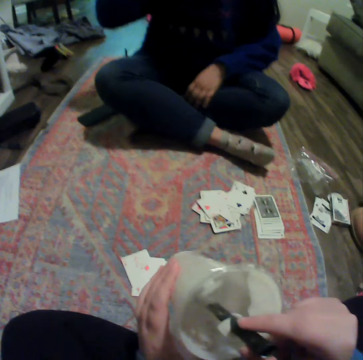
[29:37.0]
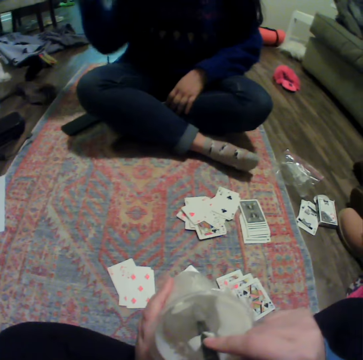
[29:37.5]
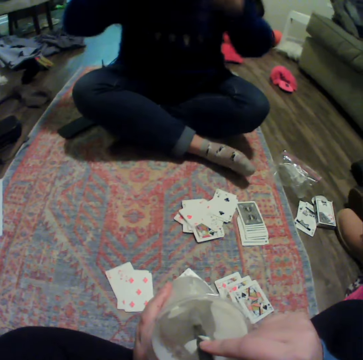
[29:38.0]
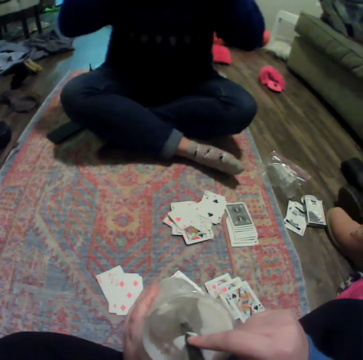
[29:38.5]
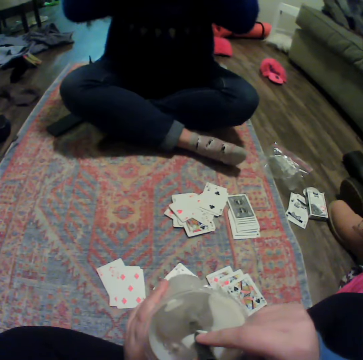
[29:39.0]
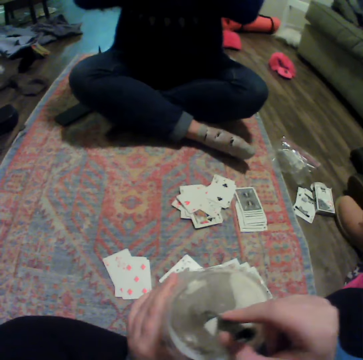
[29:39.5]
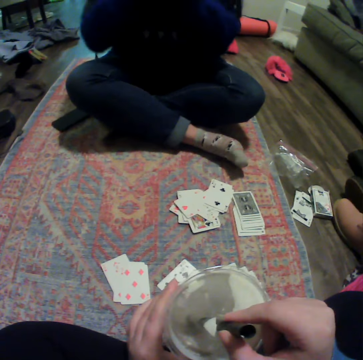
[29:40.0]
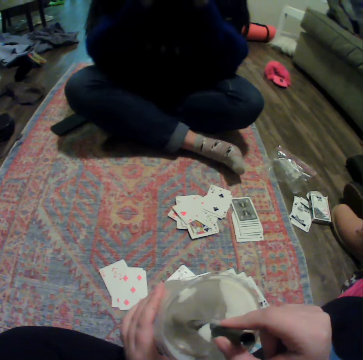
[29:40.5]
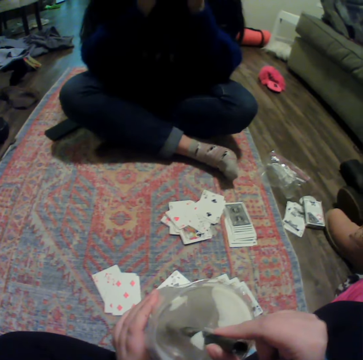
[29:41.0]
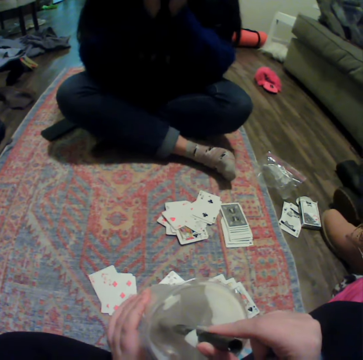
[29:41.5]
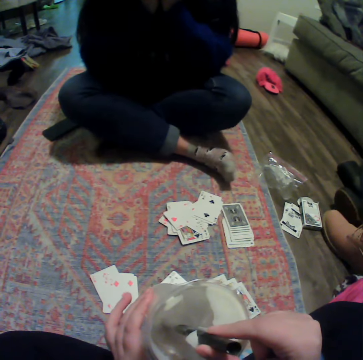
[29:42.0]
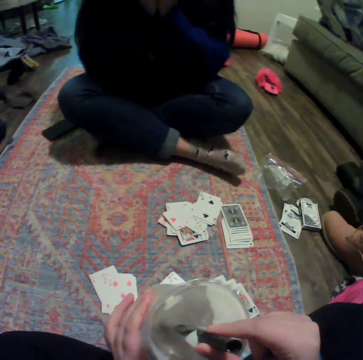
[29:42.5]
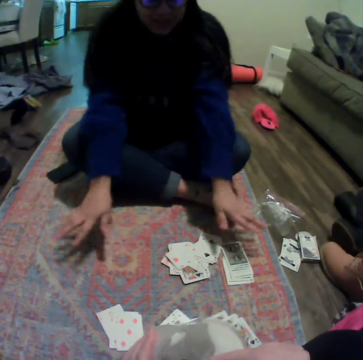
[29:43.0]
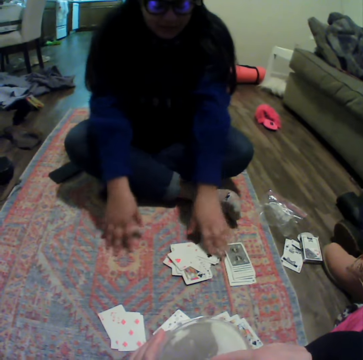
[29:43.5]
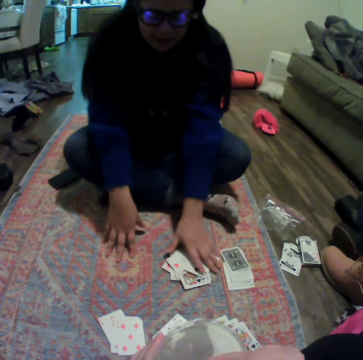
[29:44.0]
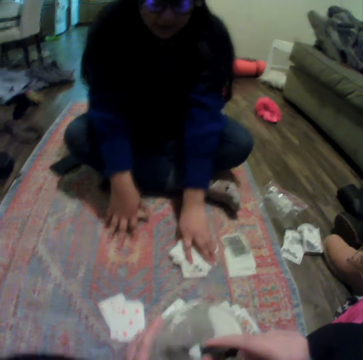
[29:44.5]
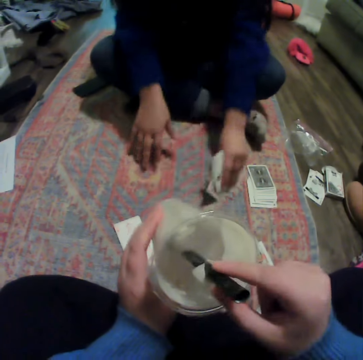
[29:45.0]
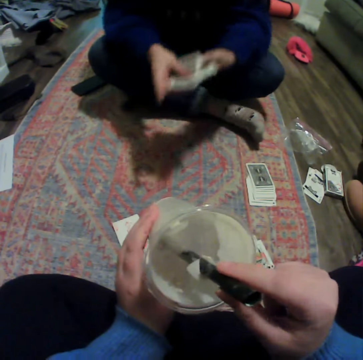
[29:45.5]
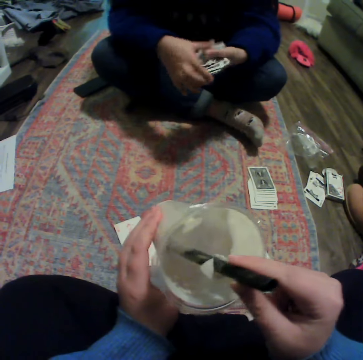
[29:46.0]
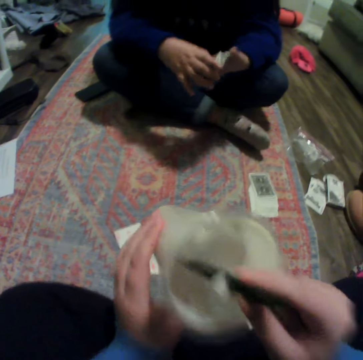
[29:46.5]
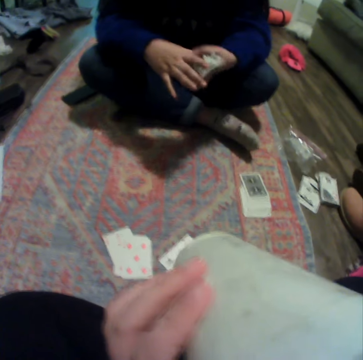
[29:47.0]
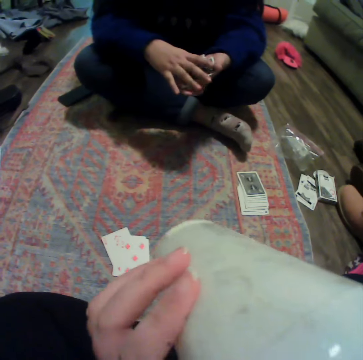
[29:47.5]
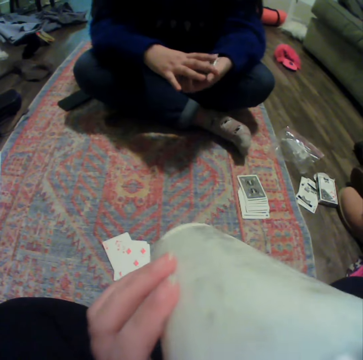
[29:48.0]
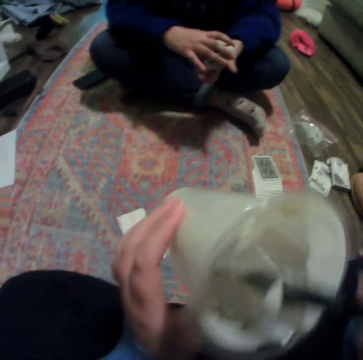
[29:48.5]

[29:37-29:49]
The camera wearer lowers a plastic cup. The lady raises hands. The lady lowers hands. The lady picks up the cards on the carpet. The lady gathers the cards. The camera wearer drinks something and moves the straw.

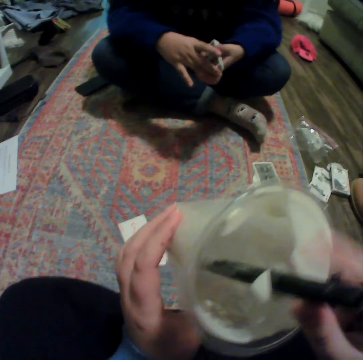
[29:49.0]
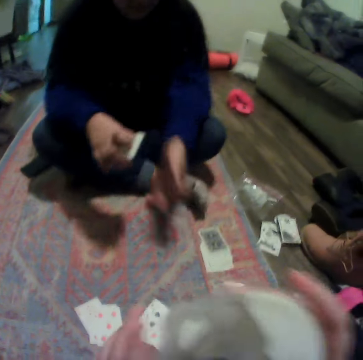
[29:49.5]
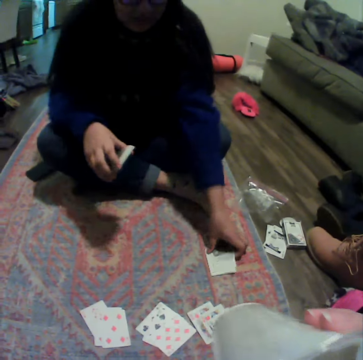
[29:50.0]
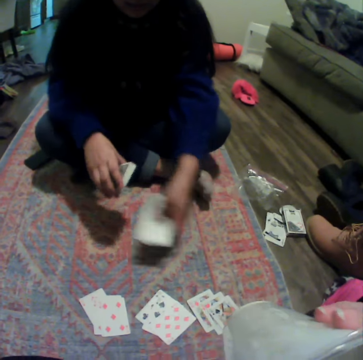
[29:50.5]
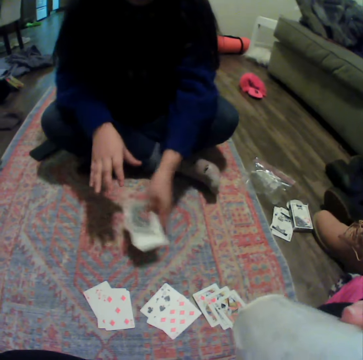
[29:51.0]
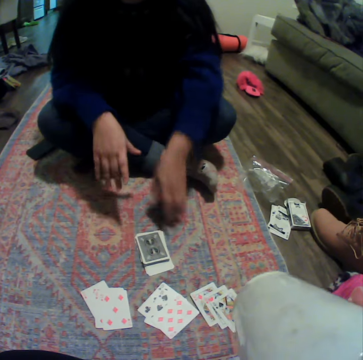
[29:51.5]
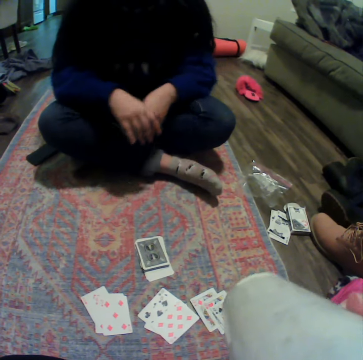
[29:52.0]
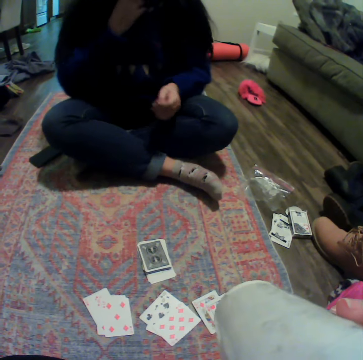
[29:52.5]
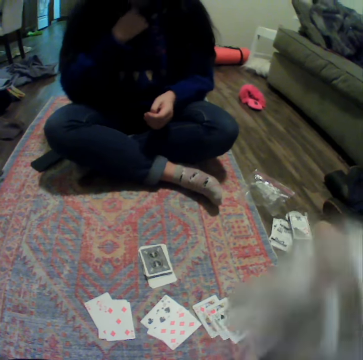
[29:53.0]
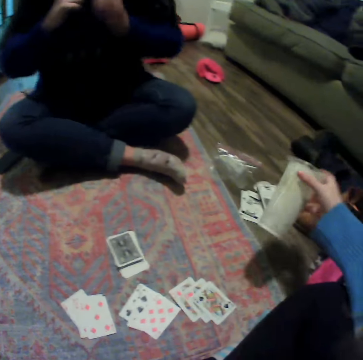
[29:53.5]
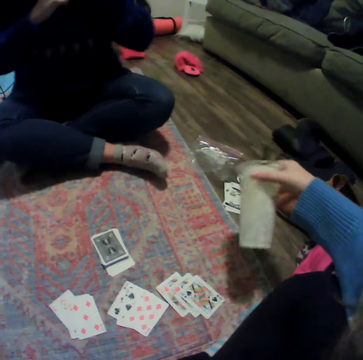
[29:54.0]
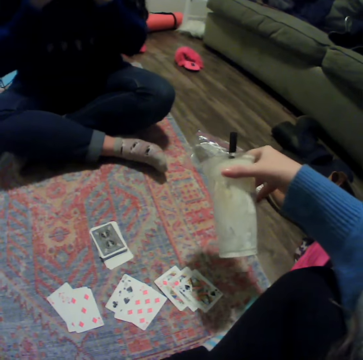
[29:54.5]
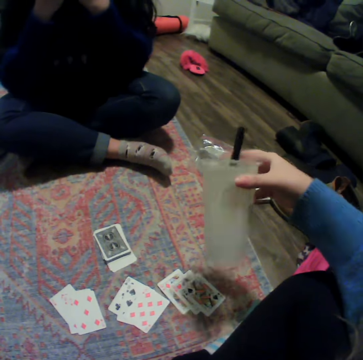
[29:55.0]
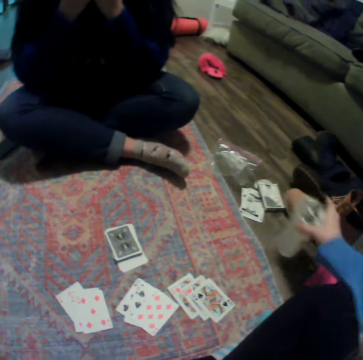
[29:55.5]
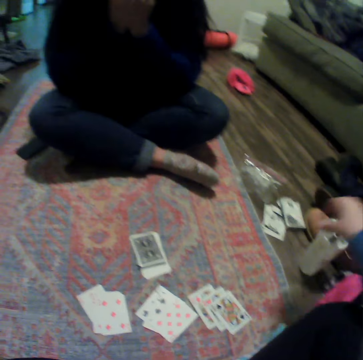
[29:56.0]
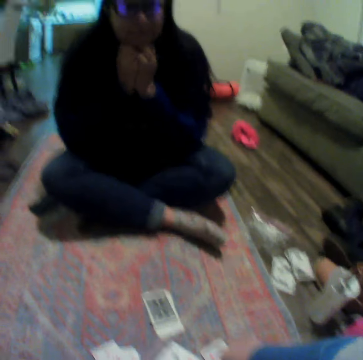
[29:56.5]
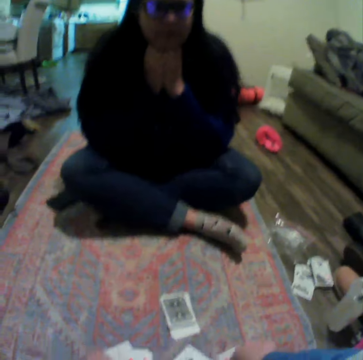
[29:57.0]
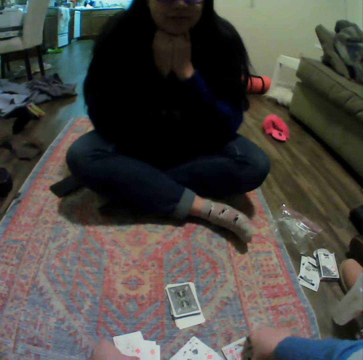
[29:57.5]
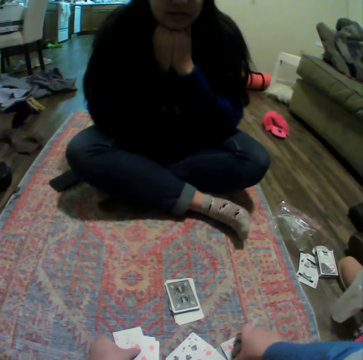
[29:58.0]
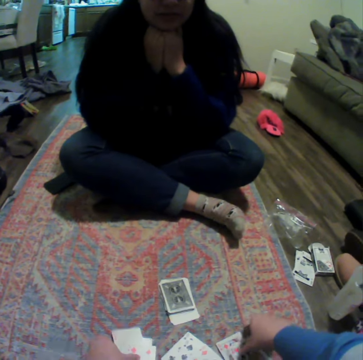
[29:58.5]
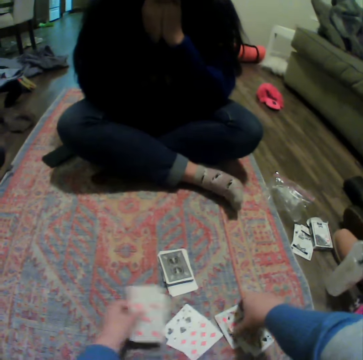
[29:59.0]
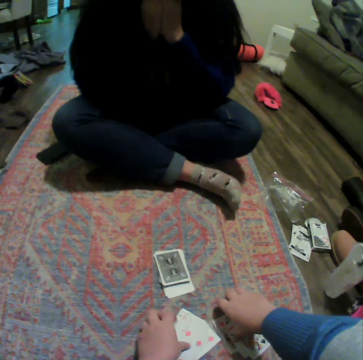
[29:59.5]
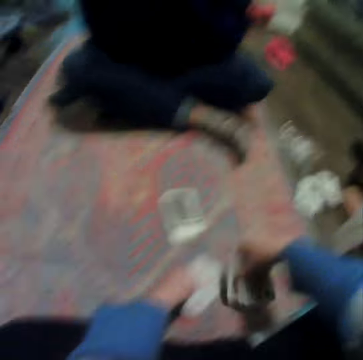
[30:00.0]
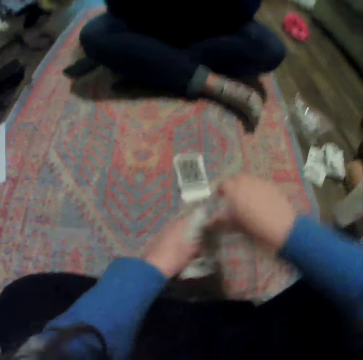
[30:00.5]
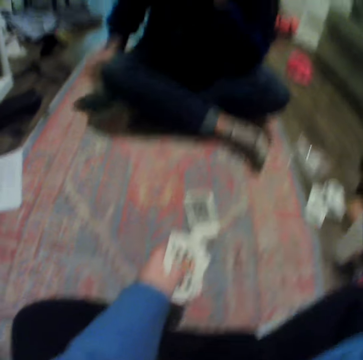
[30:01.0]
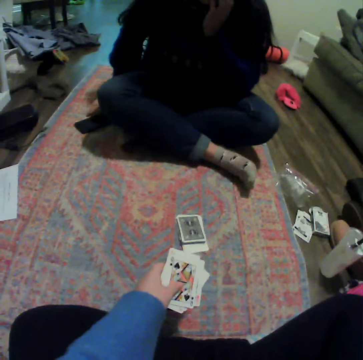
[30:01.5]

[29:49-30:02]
The camera wearer lowers the plastic cup. The lady collects the cards. The lady places the cards on the carpet. The camera wearer drinks something. The lady moves hands. The camera wearer lowers the plastic cup. They put the plastic cup on the floor. They pick up the cards on the carpet. The lady rests her chin on the hands.

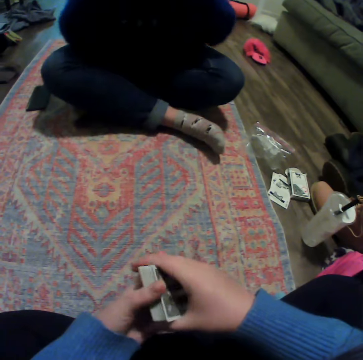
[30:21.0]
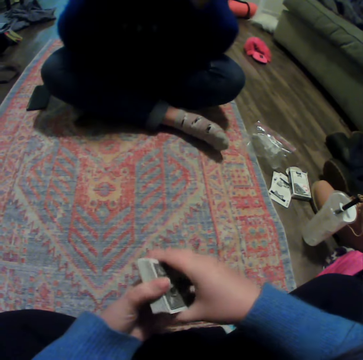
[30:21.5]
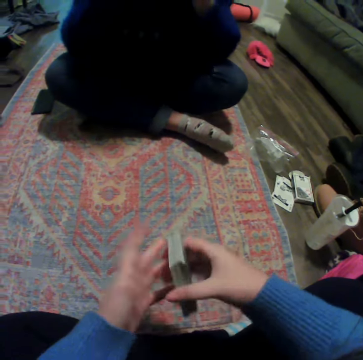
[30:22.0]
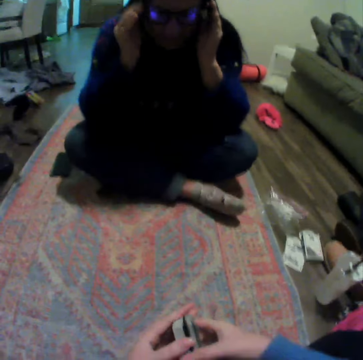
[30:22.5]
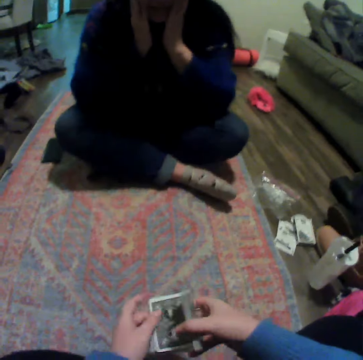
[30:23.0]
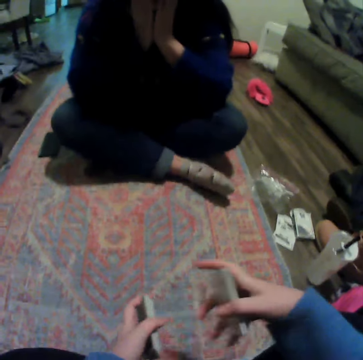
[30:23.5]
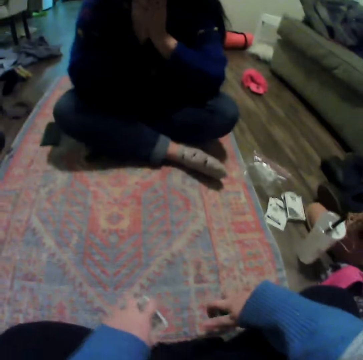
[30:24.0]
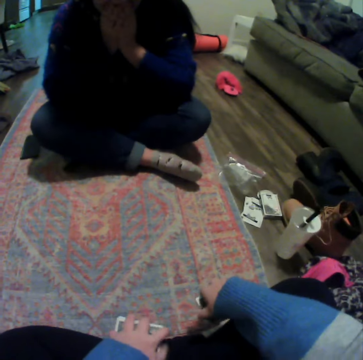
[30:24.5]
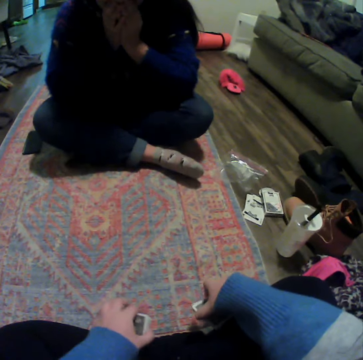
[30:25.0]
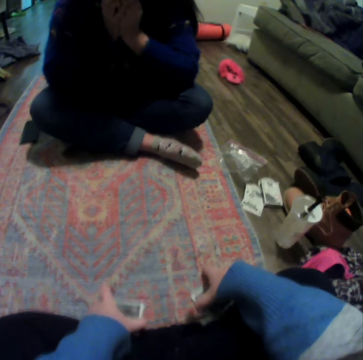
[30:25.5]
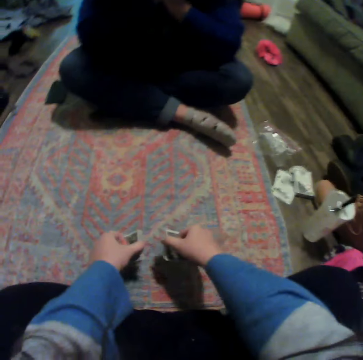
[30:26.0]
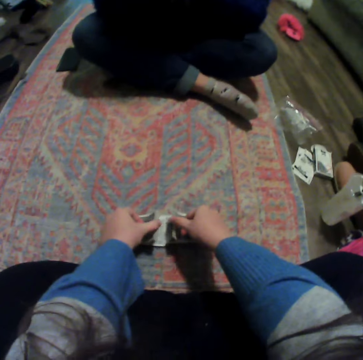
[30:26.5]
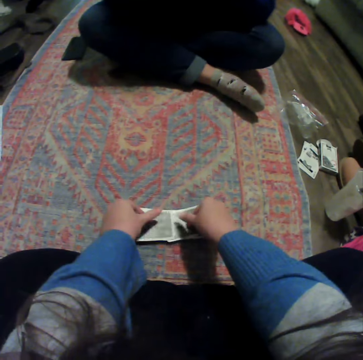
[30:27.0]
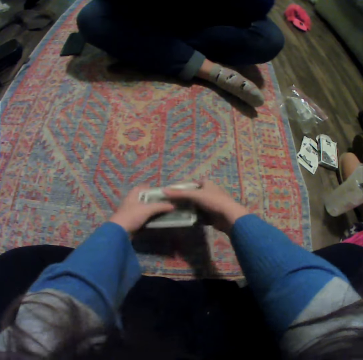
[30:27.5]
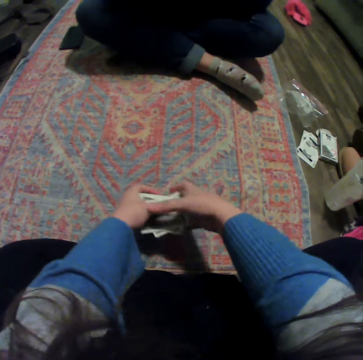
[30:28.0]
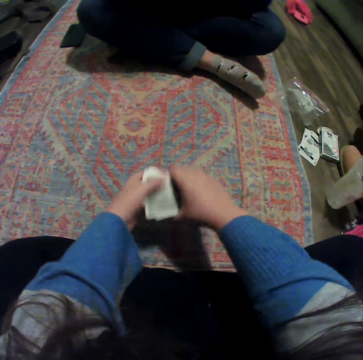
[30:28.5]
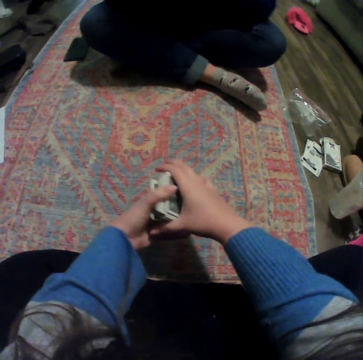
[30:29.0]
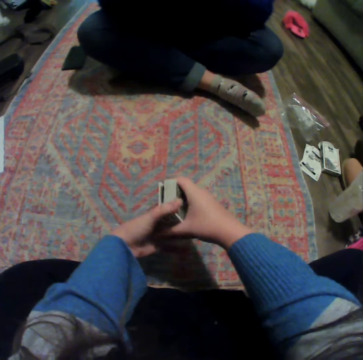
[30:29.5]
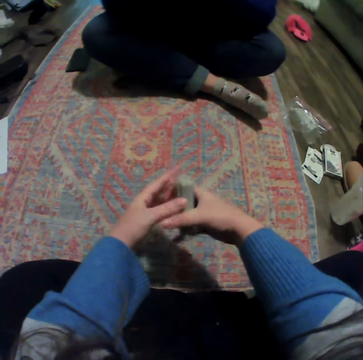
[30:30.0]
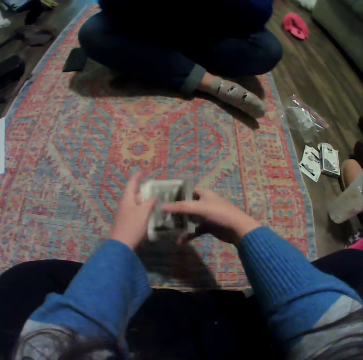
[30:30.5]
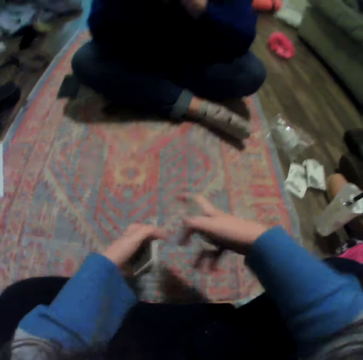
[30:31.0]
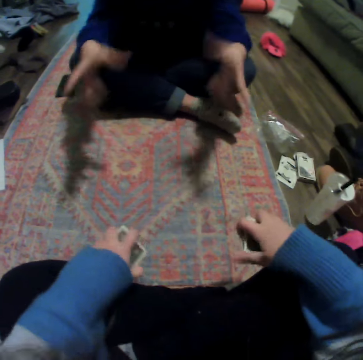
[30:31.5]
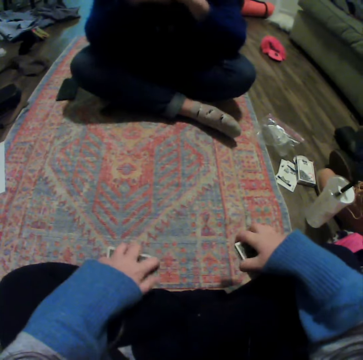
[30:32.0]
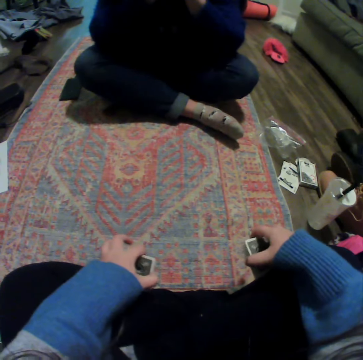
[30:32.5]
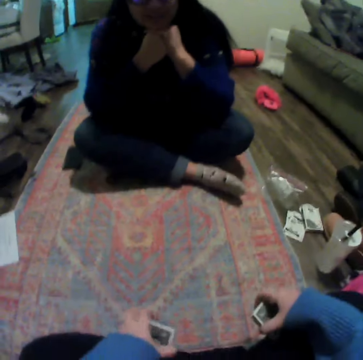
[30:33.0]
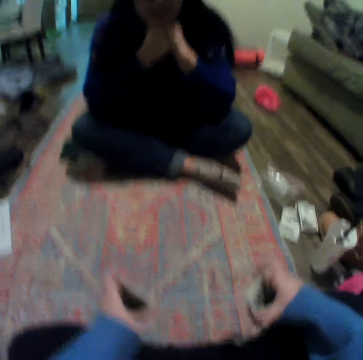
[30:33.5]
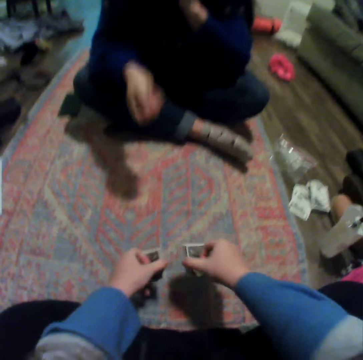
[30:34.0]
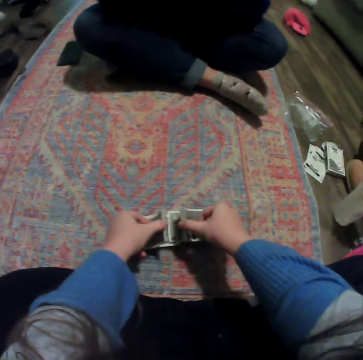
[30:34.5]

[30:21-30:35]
The camera wearer divides the cards. The lady adjusts the glasses. The camera wearer puts the cards down, reshuffles the cards, gathers the cards and divides the cards. The lady moves hands.
